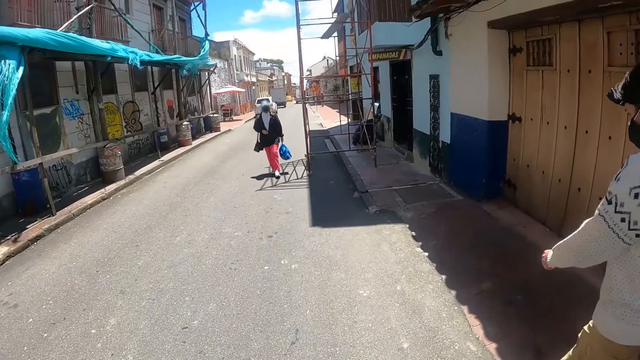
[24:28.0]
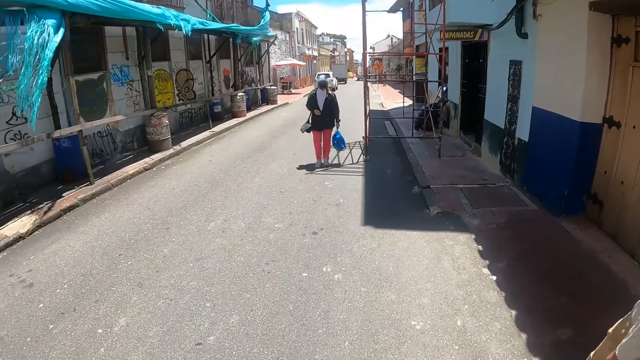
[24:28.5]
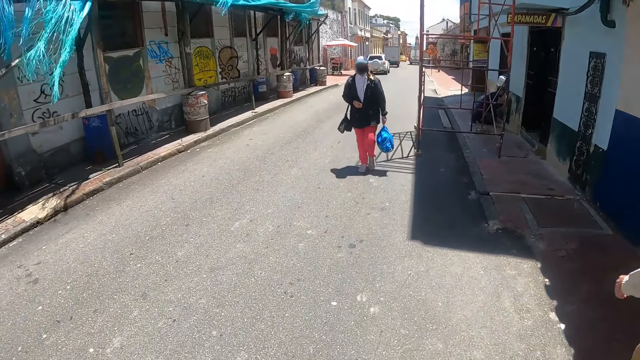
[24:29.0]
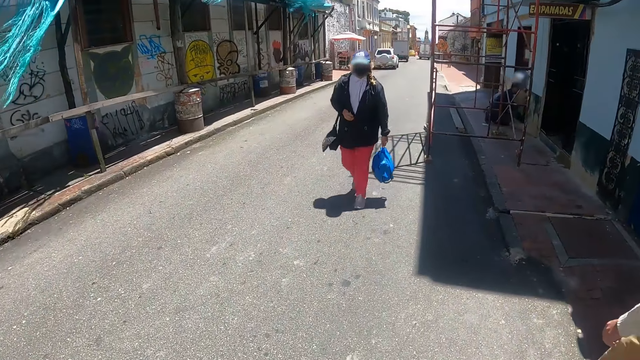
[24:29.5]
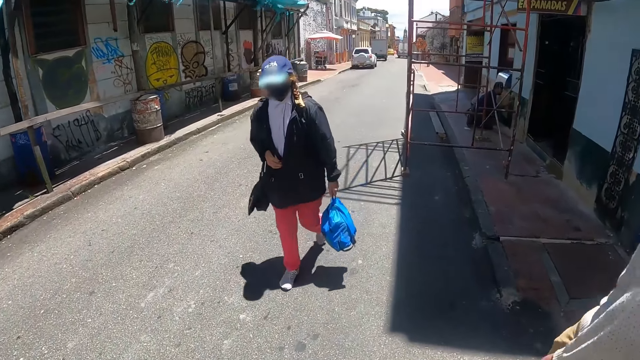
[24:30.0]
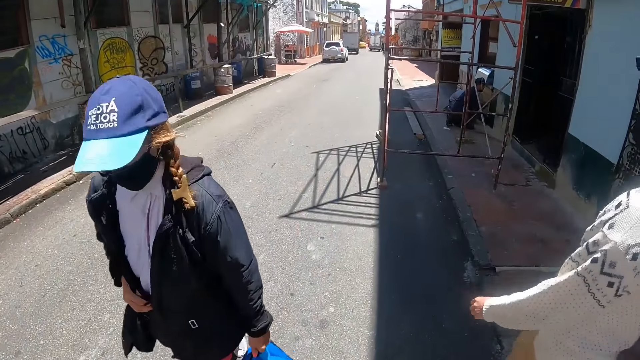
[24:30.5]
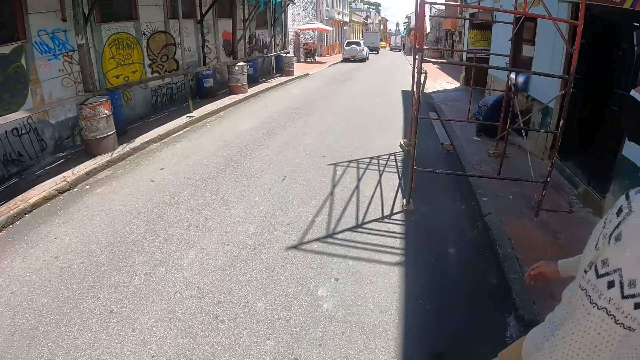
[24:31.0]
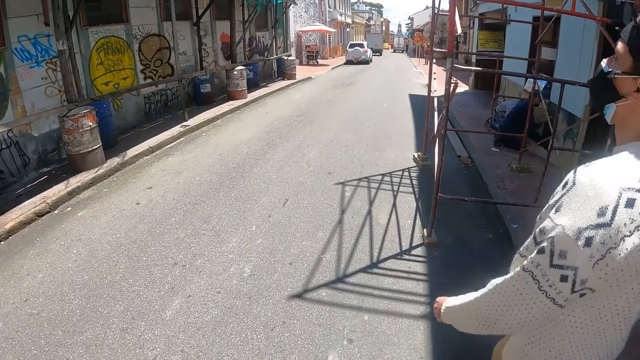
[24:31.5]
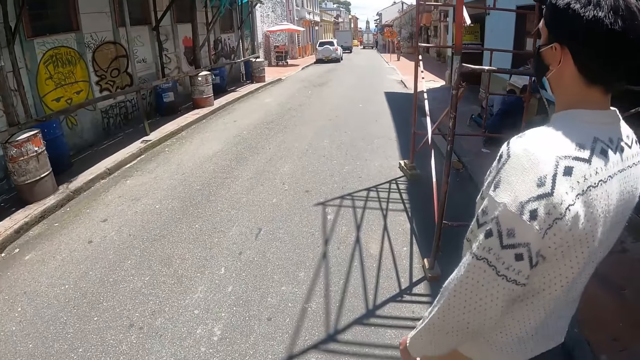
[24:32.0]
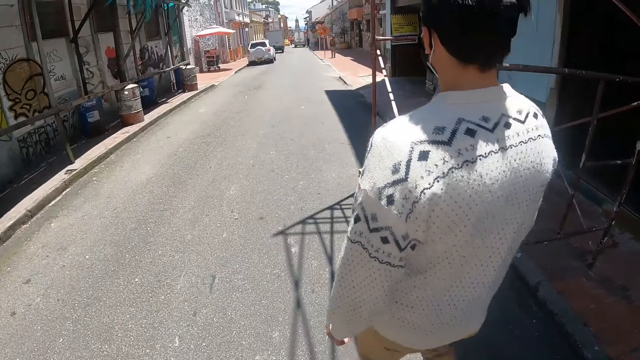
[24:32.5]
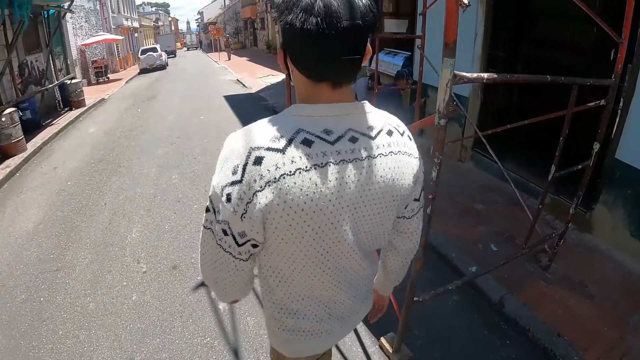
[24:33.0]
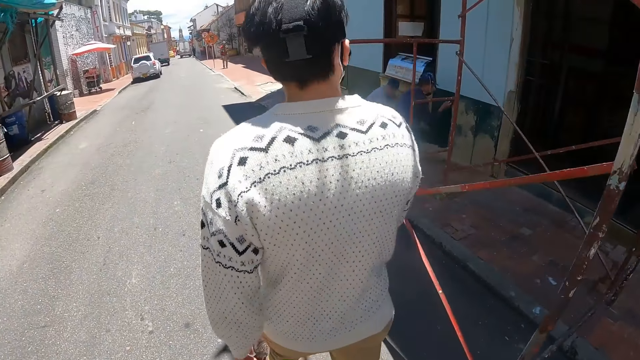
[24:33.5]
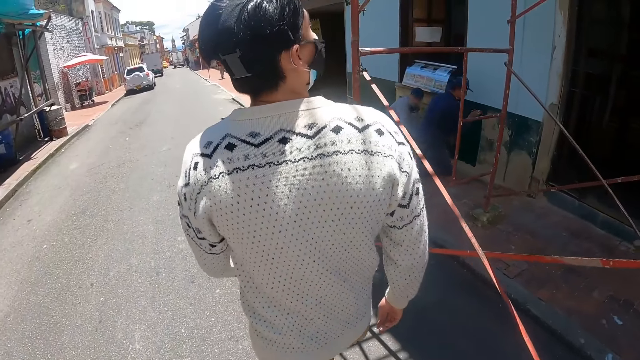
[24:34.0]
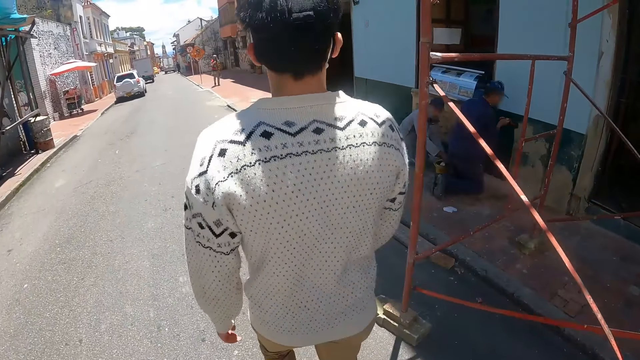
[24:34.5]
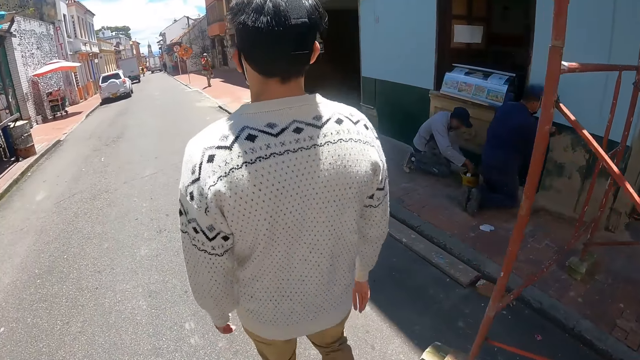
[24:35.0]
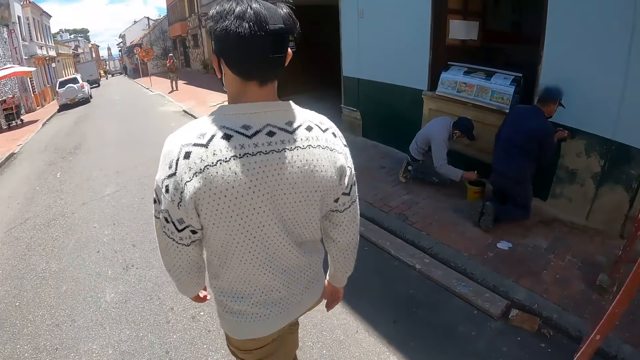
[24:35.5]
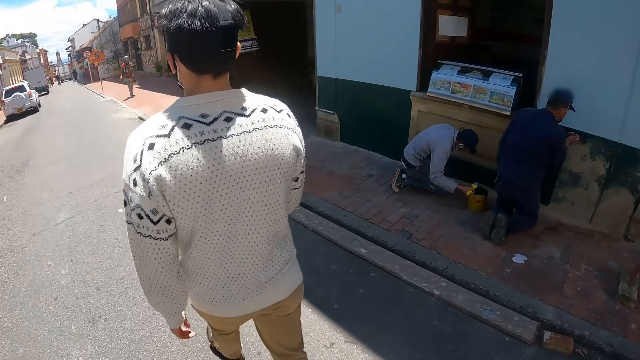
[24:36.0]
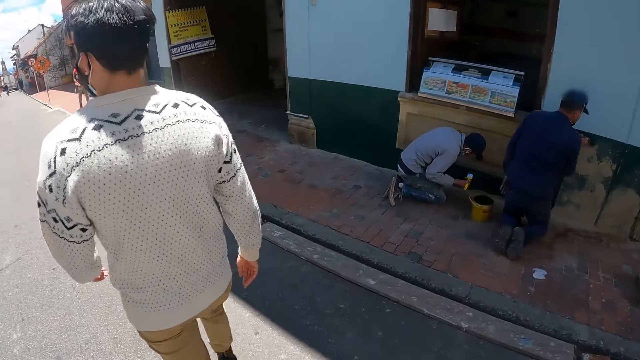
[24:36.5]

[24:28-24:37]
A man moves a hand. The camera wearer walks on a road. They look at a pedestrian. The man walks on the road. The camera wearer looks at the man. They walk behind the man.

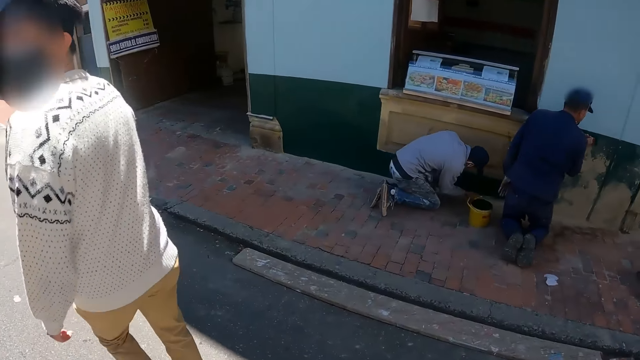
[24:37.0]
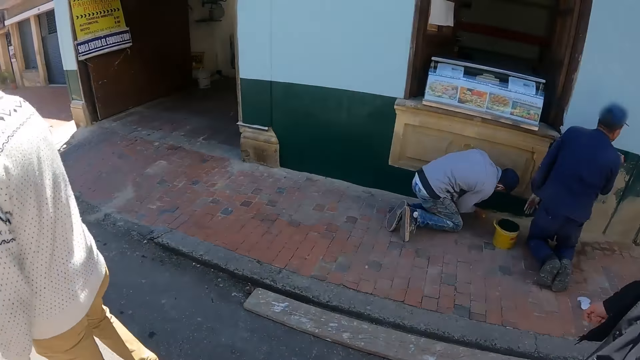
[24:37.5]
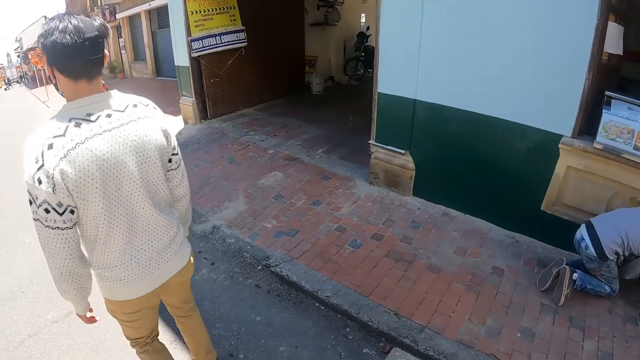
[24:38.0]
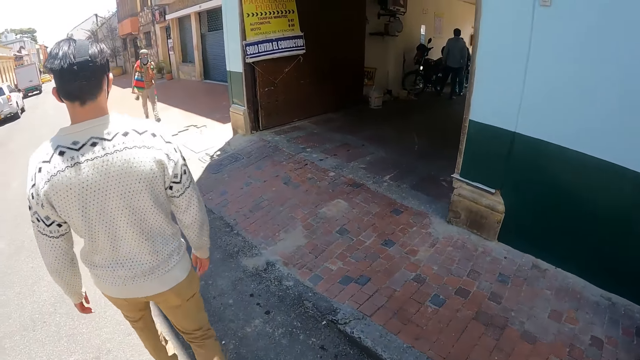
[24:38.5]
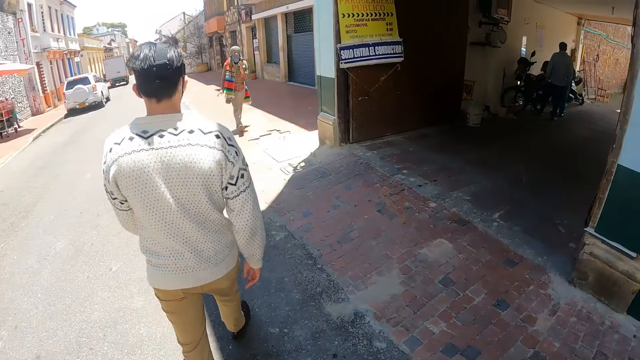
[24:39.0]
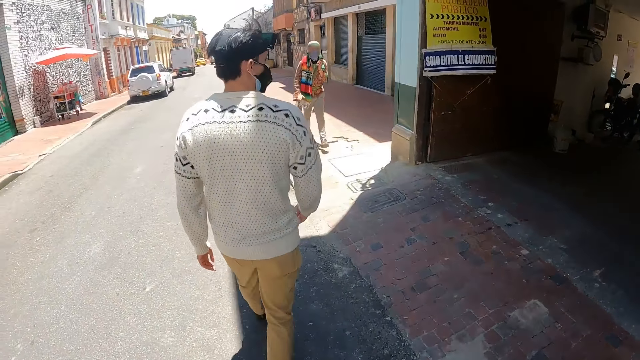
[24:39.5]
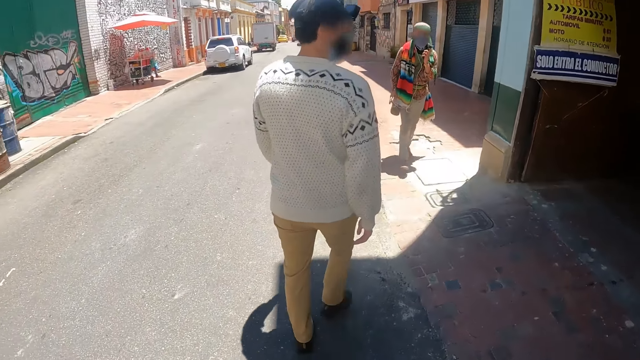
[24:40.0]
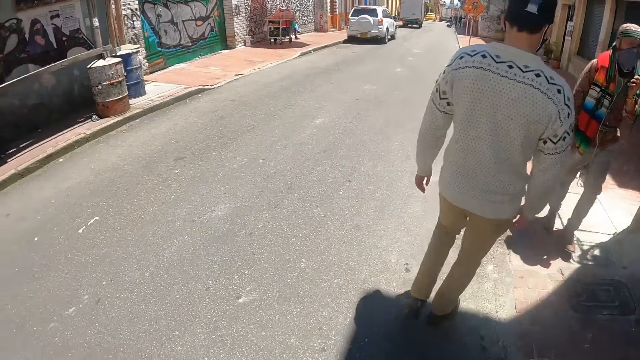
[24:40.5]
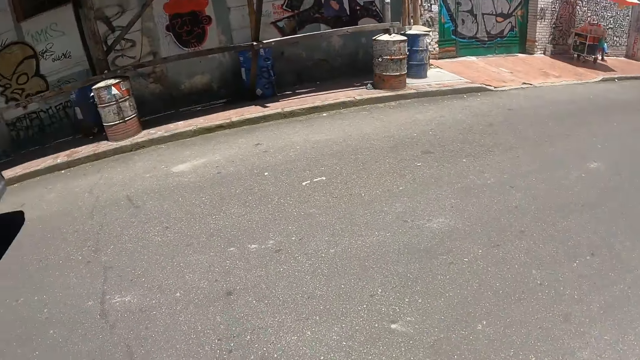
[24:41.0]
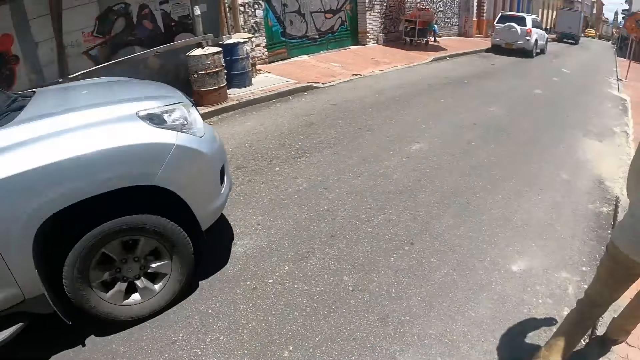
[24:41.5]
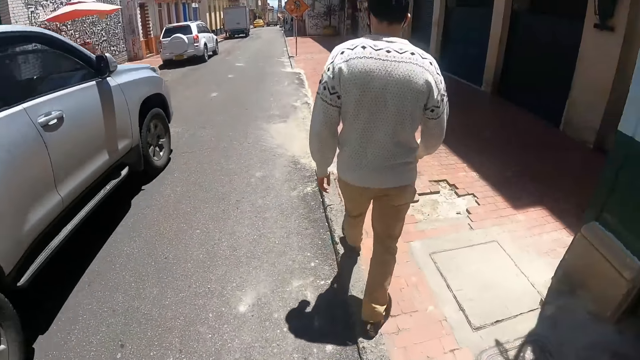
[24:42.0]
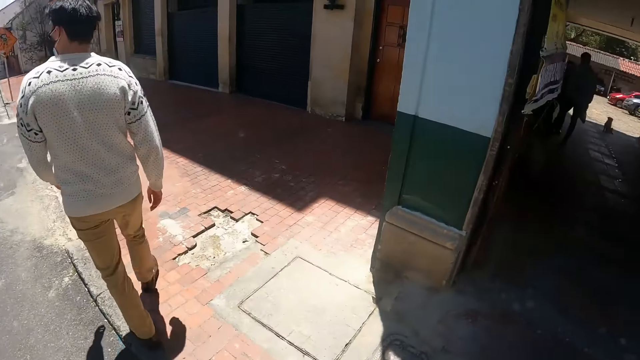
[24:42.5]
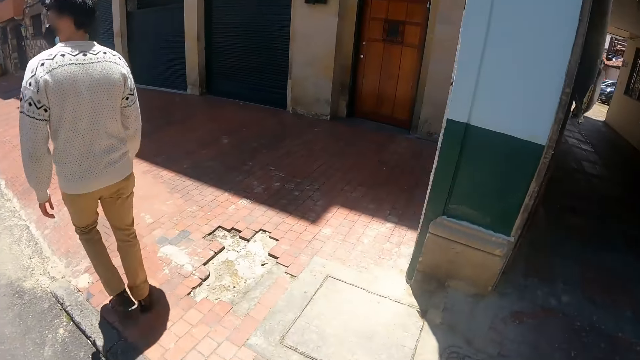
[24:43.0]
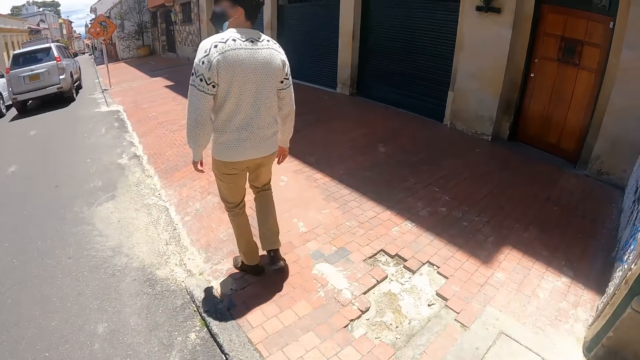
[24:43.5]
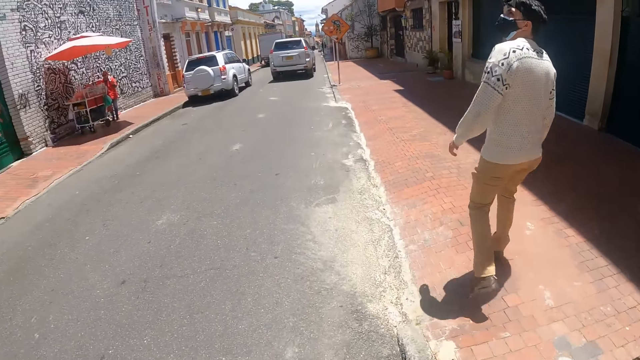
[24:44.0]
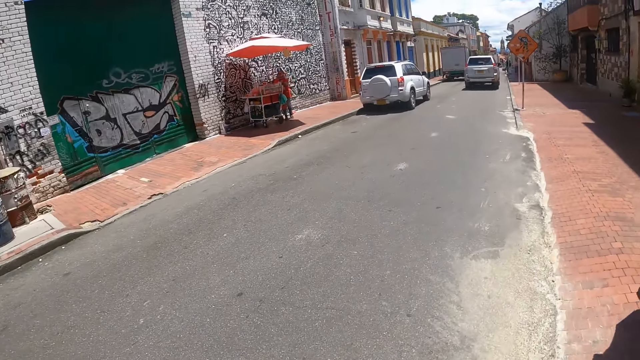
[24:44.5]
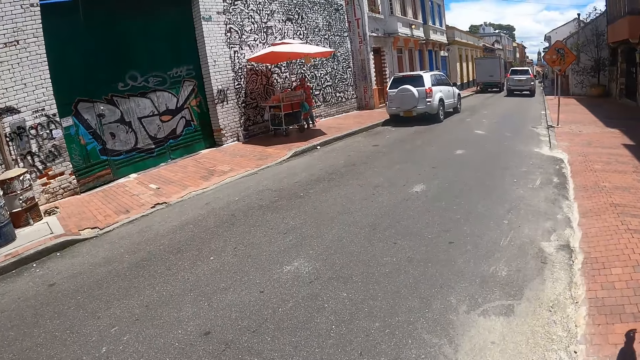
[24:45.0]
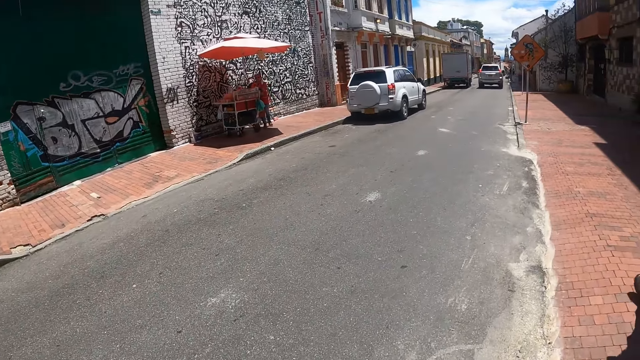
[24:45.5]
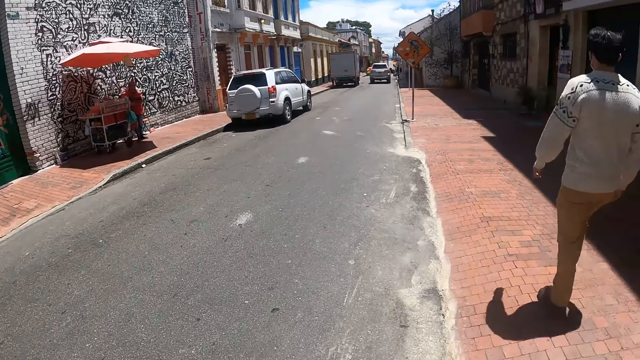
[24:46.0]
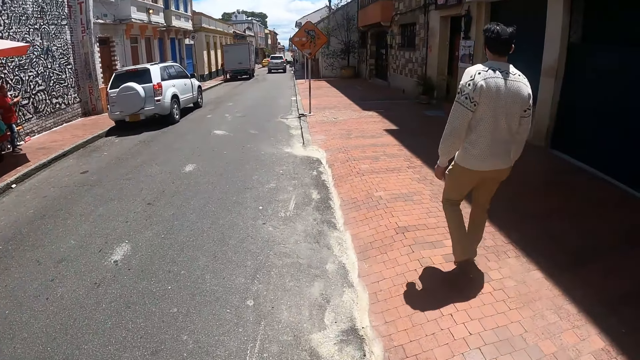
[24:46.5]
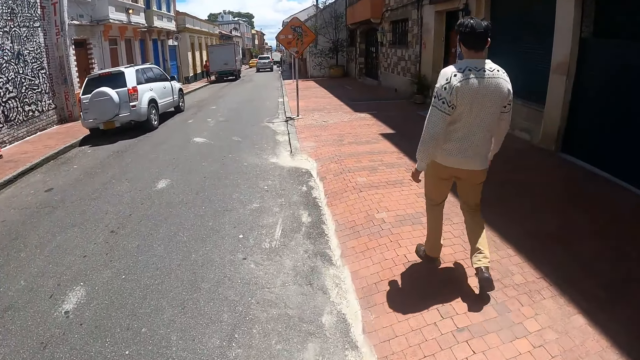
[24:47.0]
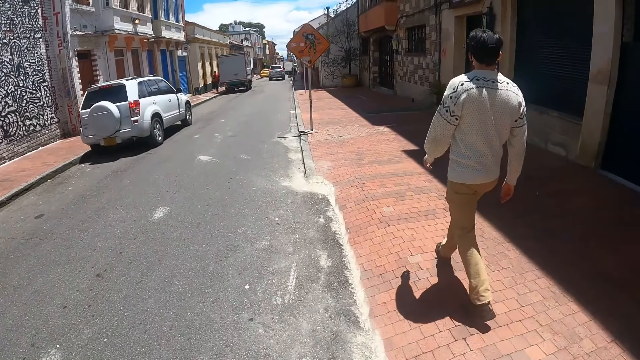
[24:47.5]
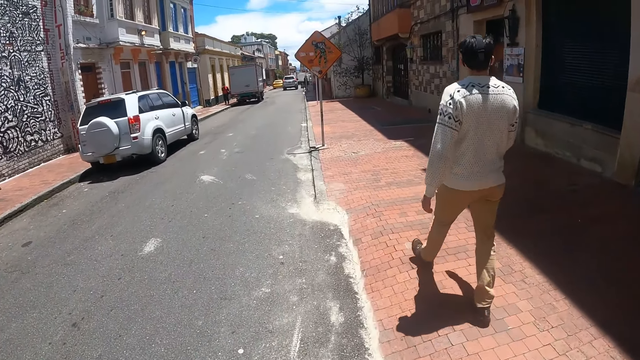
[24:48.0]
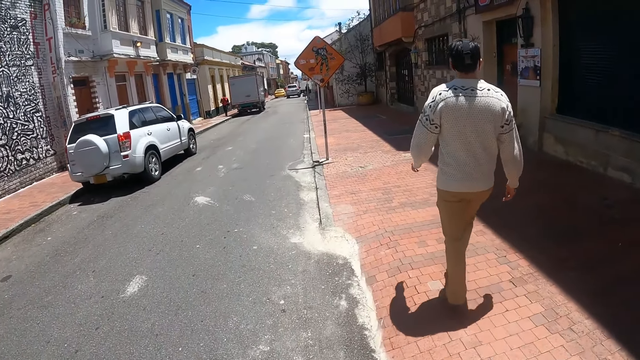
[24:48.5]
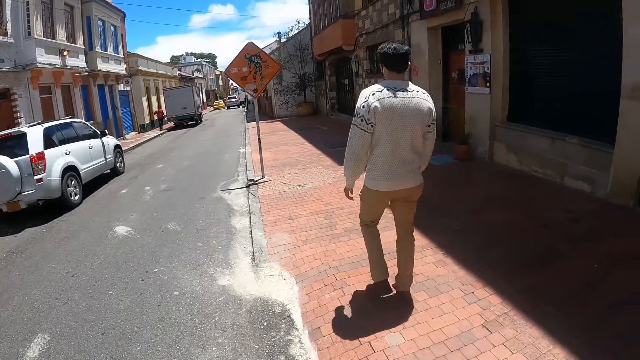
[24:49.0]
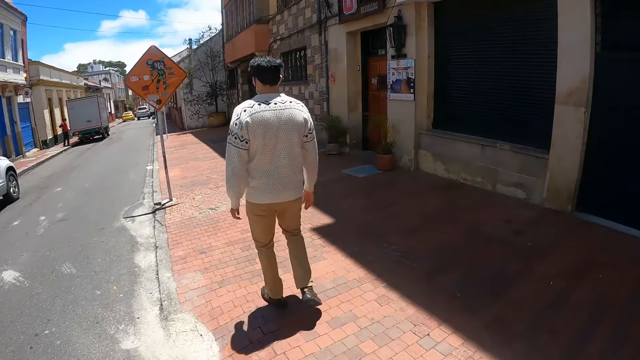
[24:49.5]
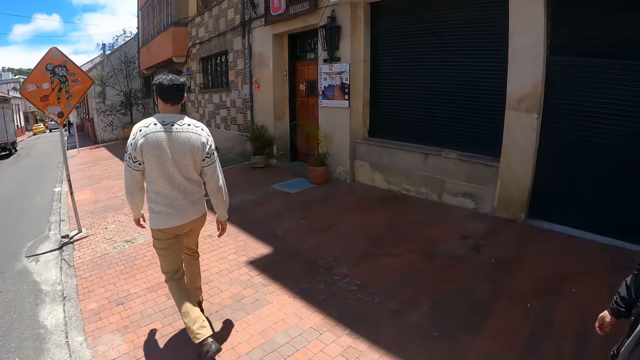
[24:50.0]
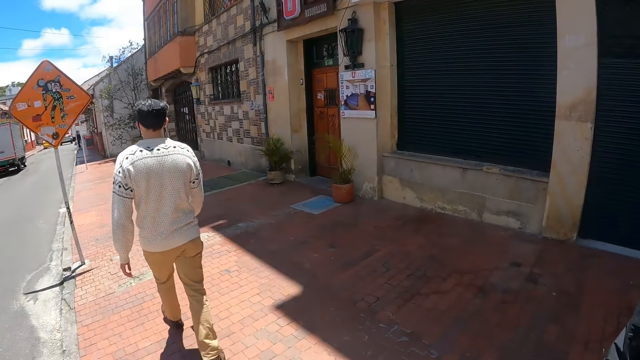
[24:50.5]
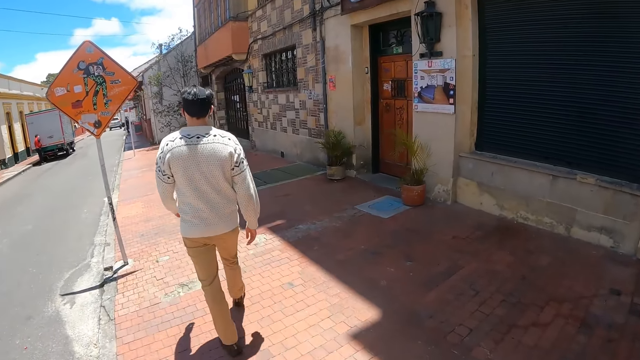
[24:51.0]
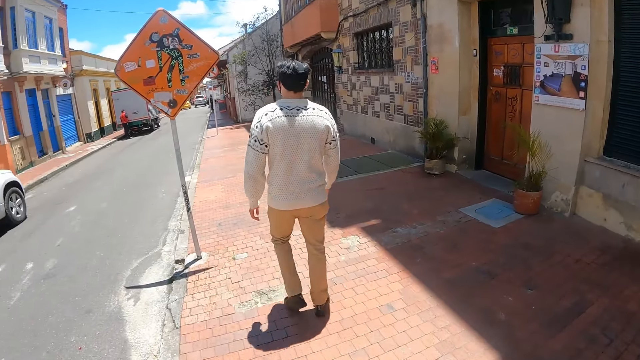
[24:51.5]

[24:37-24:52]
The camera wearer looks at painters. They walk behind a man. They walk on a road. They look at a car. They look around. They look through a corridor. They walk on the road. They walk on a pedestrian walkway.
